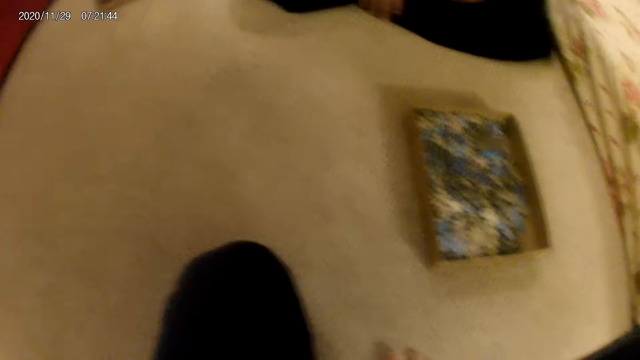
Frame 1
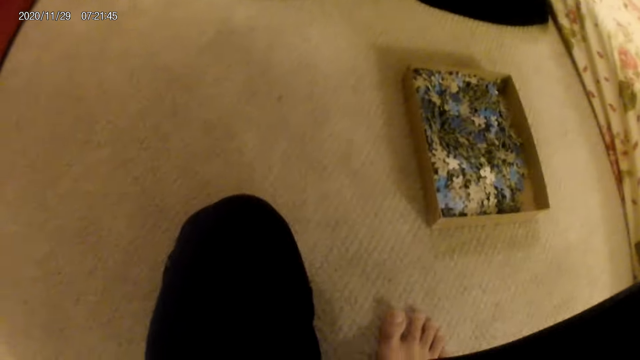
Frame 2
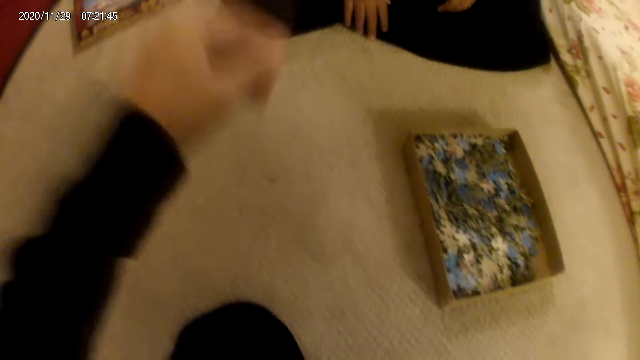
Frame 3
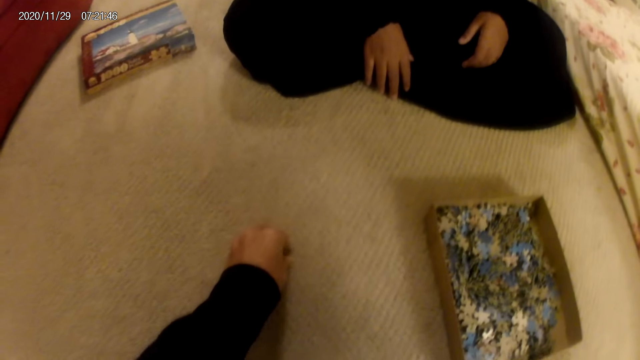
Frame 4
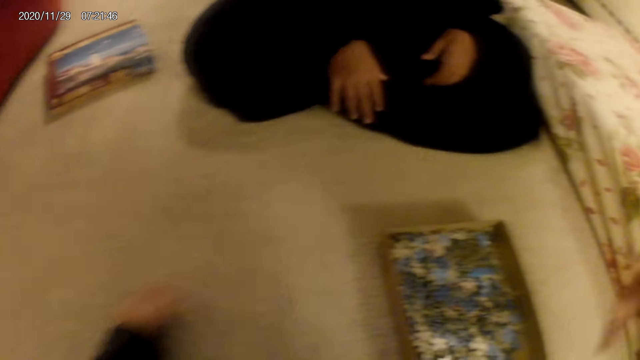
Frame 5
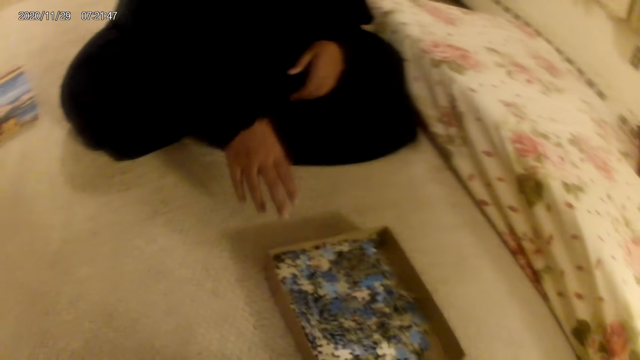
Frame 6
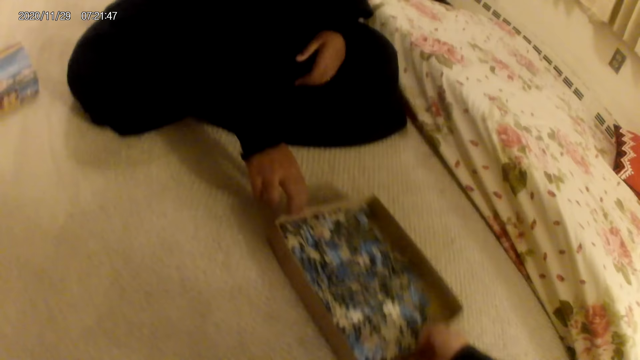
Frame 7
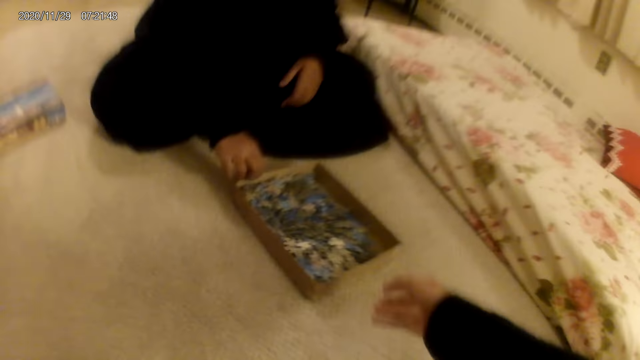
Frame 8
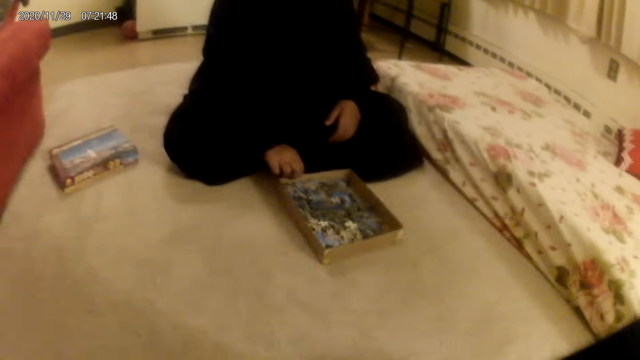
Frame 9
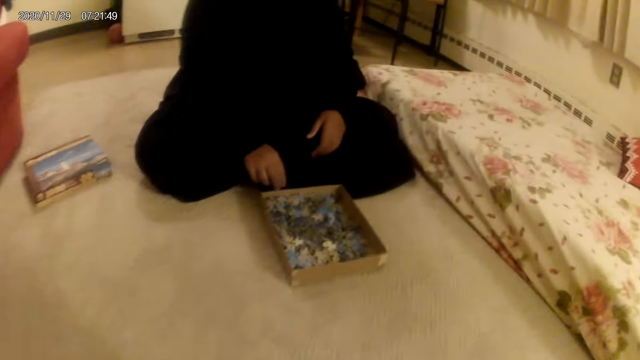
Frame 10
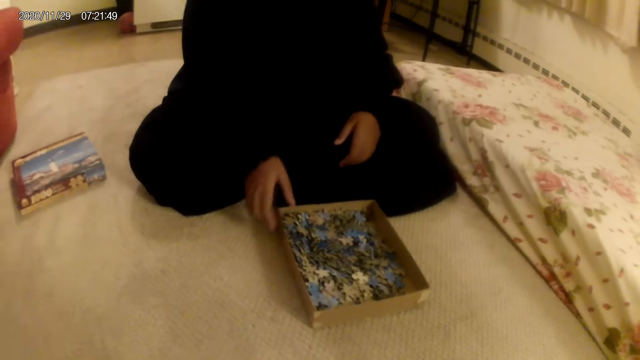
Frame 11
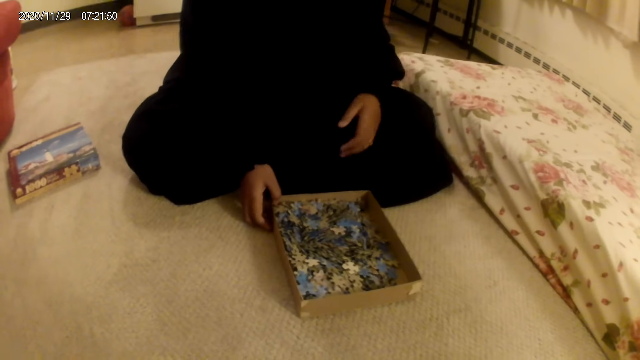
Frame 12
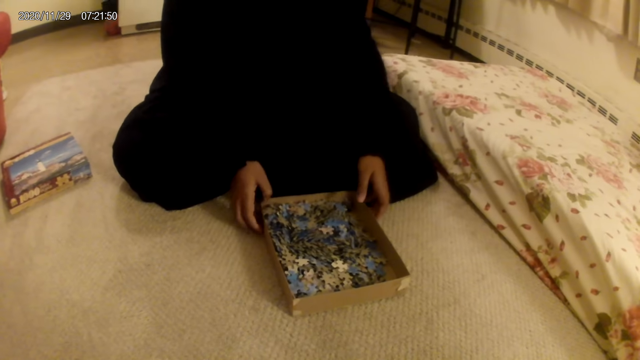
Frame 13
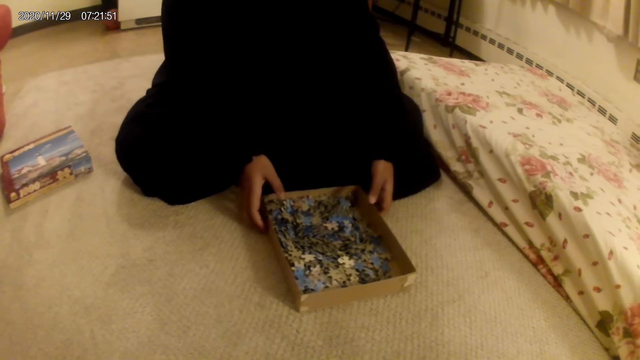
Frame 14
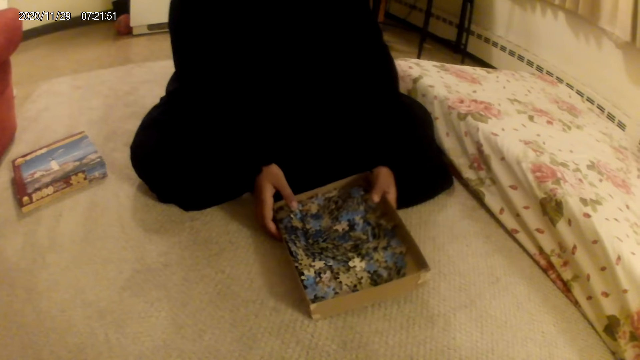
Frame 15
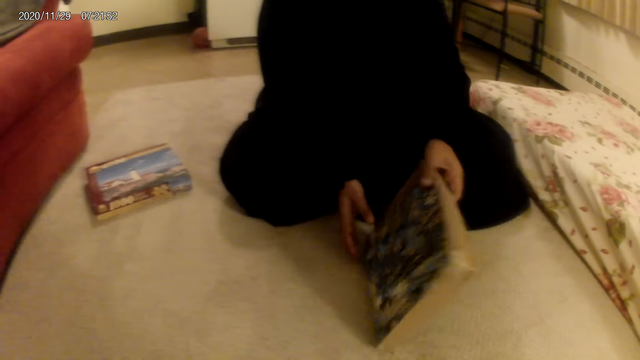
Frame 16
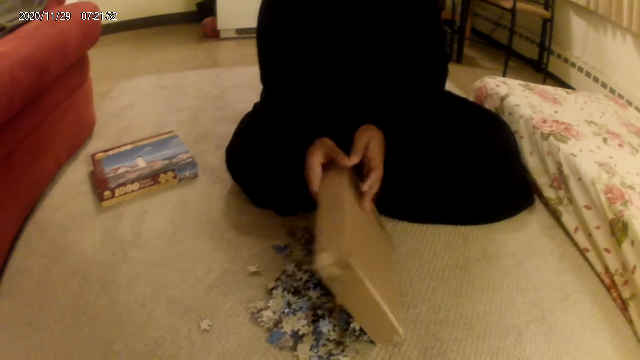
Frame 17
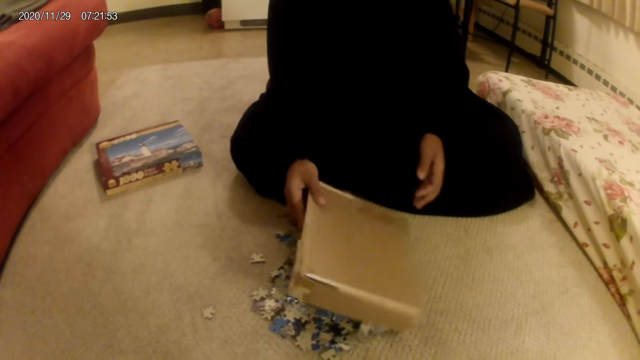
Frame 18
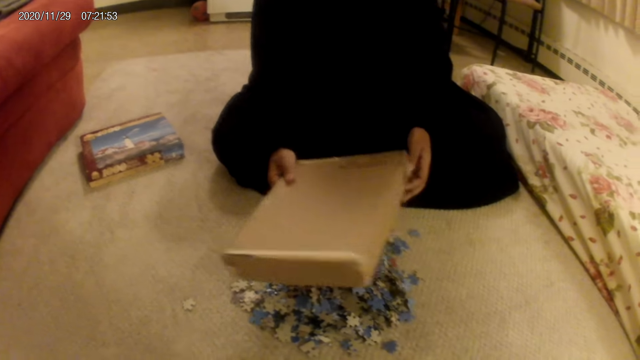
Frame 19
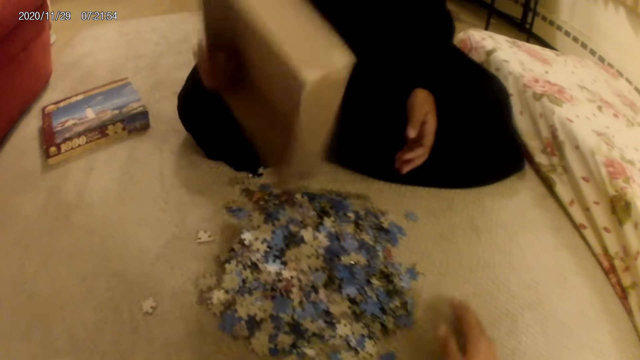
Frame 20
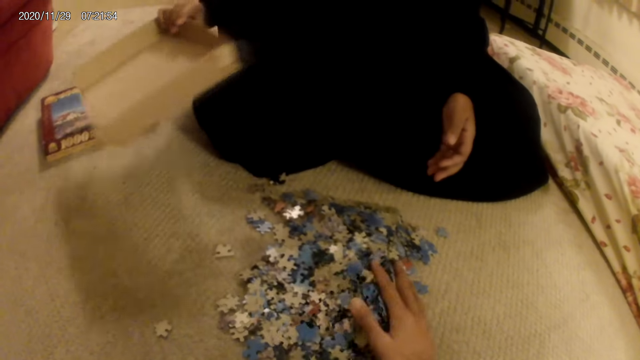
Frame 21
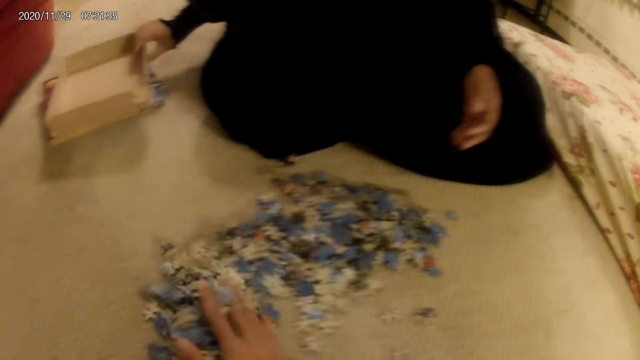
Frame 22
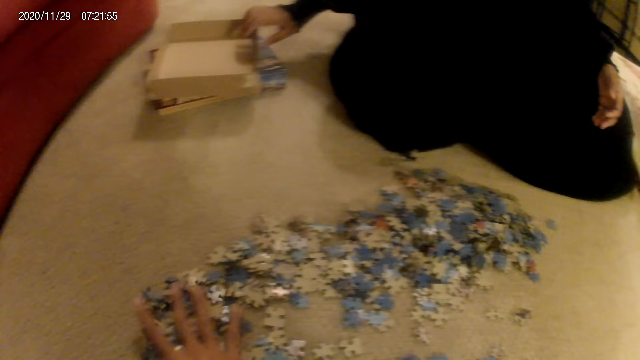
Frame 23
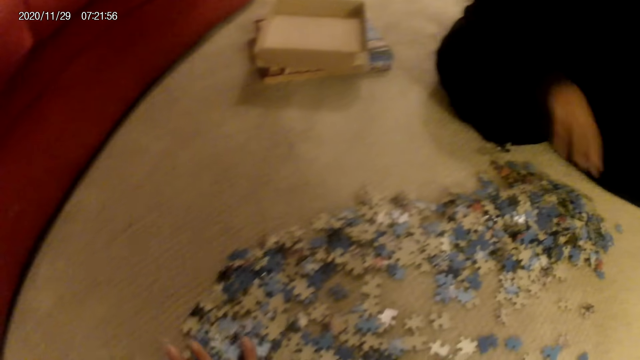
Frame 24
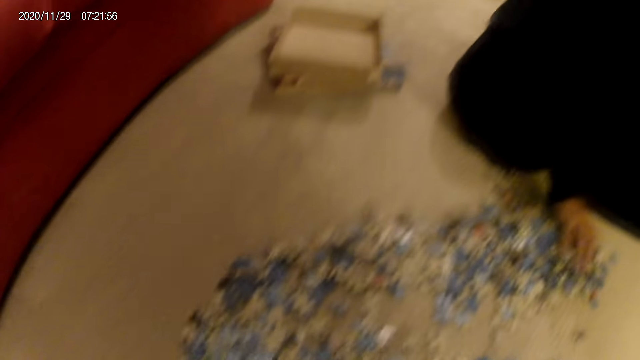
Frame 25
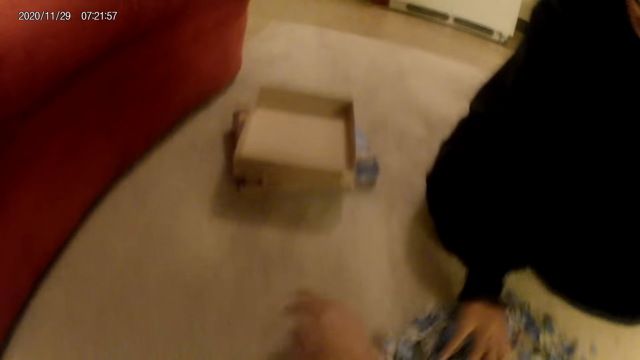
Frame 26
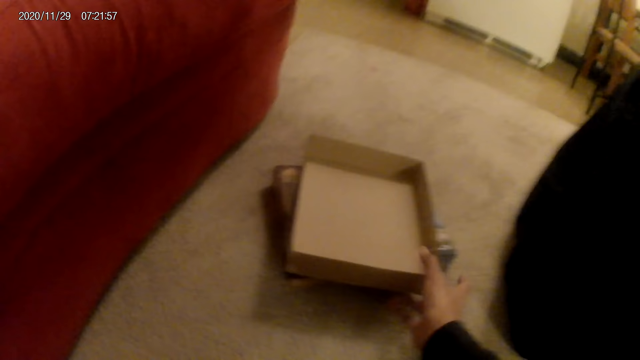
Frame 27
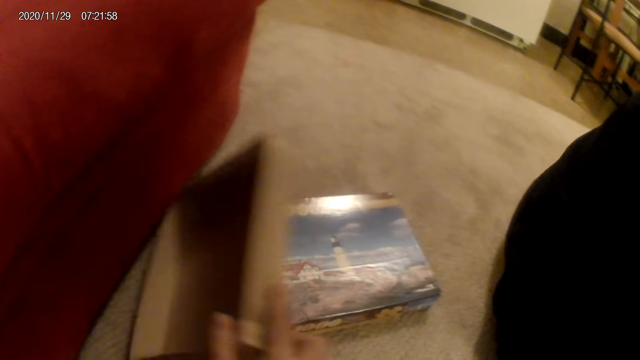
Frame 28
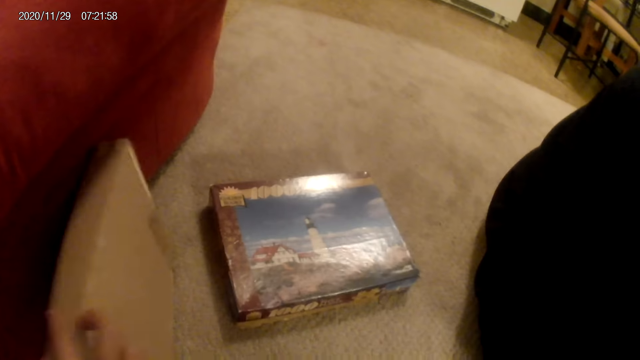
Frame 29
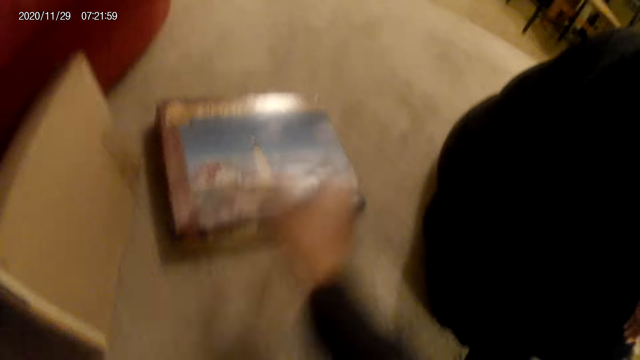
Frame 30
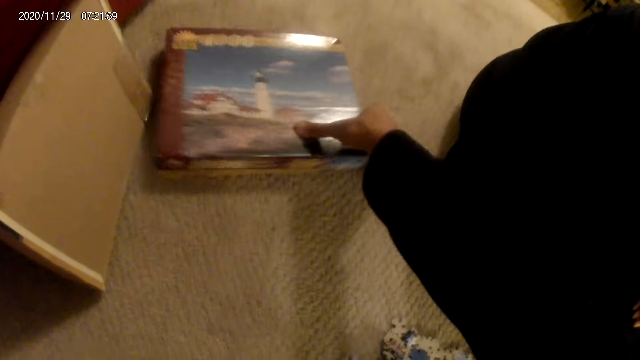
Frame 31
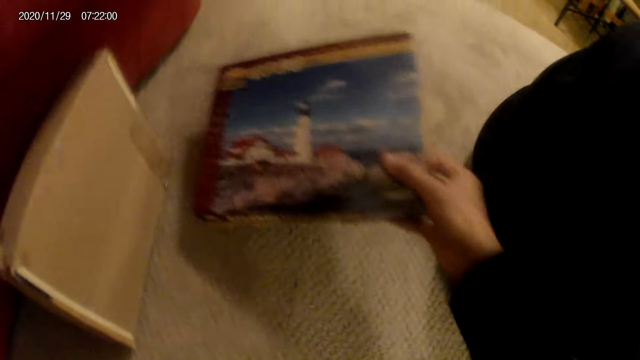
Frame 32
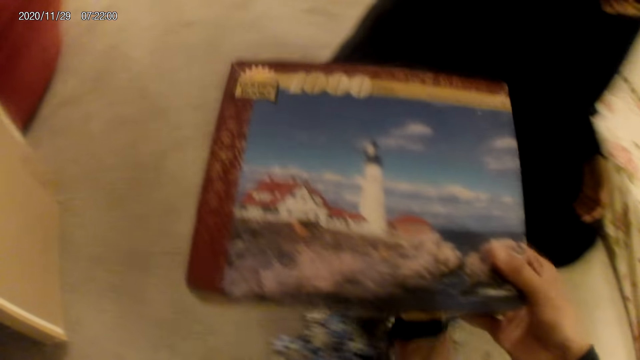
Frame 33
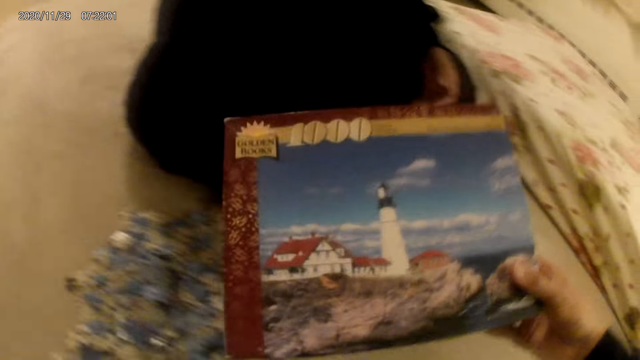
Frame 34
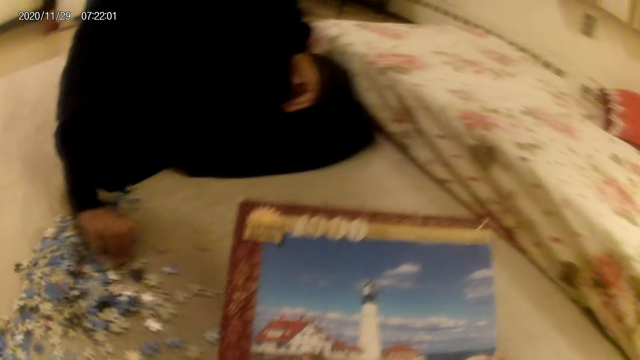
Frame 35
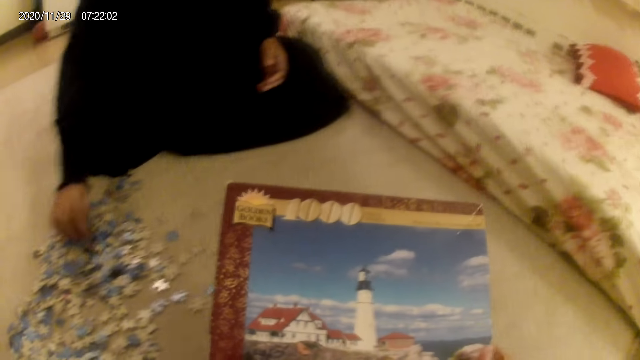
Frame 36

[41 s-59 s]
The camera wearer does something. They move something from the floor. A woman pulls the box and moves the box on the floor. The woman pours the jigsaw puzzle pieces or cards on the floor. The camera wearer moves the jigsaw puzzle pieces on the floor. The woman moves the jigsaw puzzle pieces on the floor. The camera wearer puts the box against the couch. They pick up the jigsaw box.
